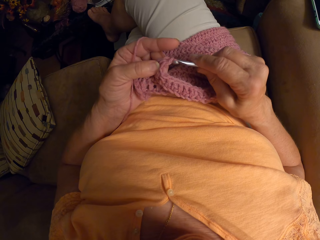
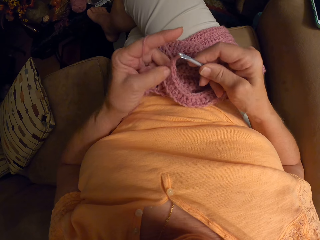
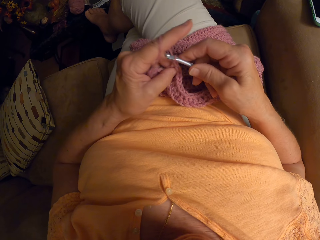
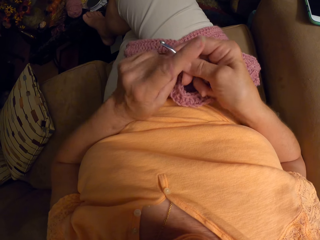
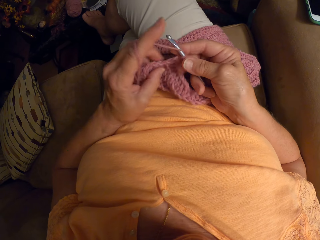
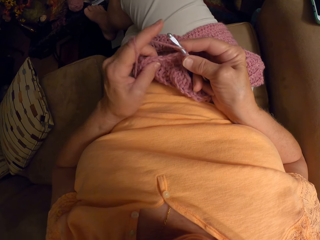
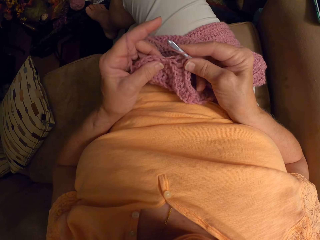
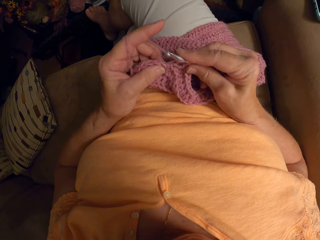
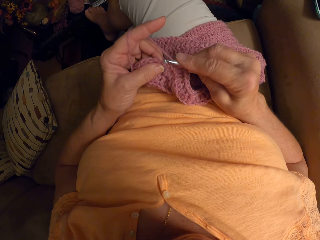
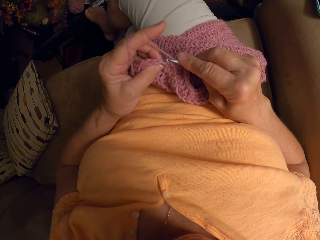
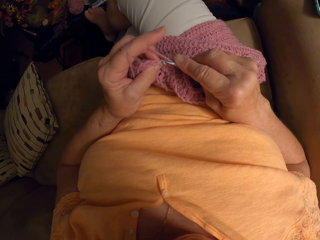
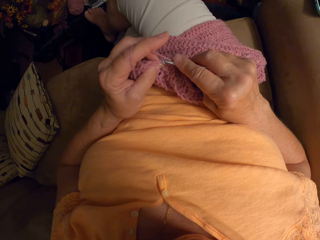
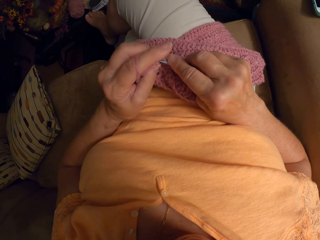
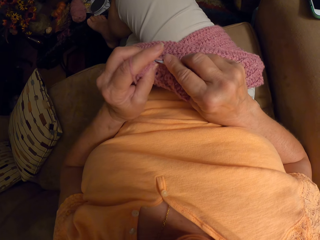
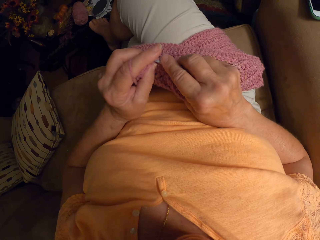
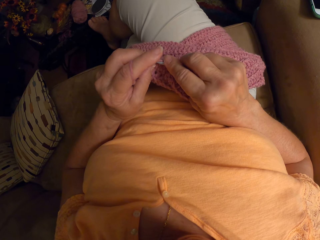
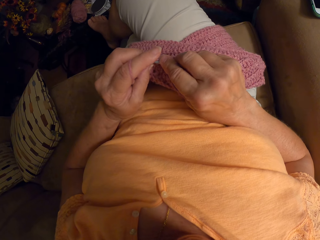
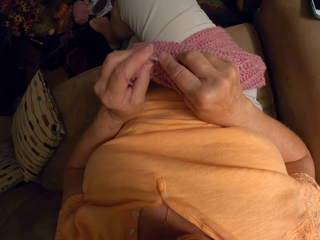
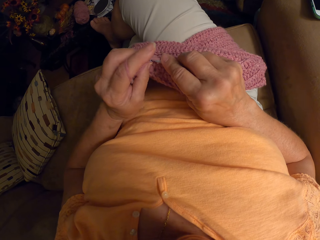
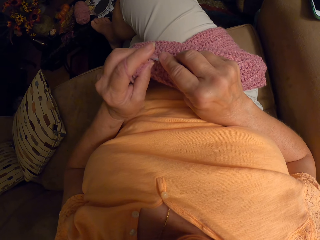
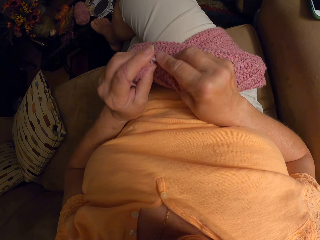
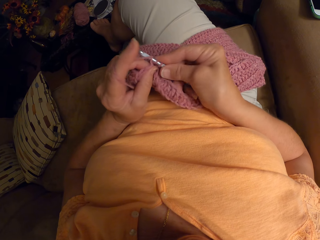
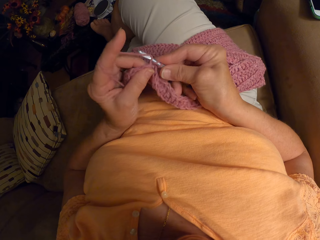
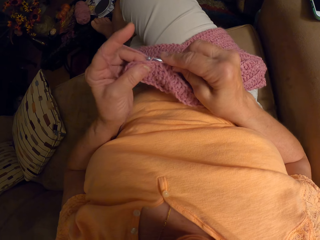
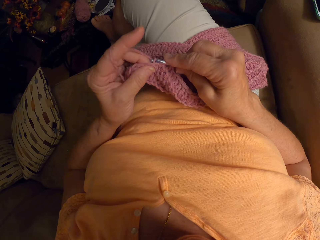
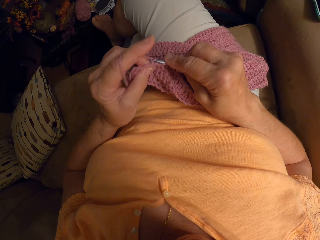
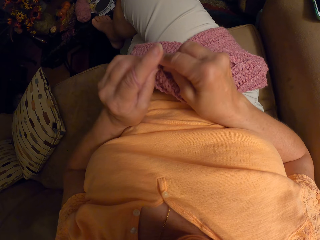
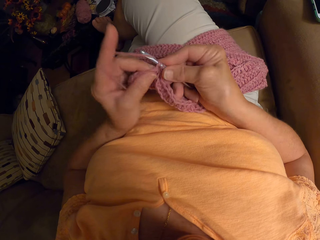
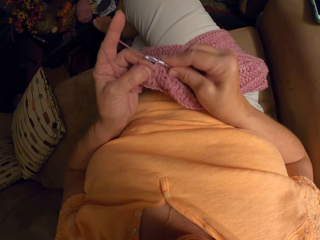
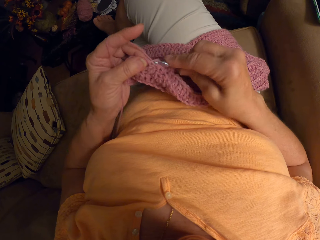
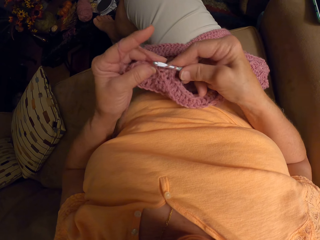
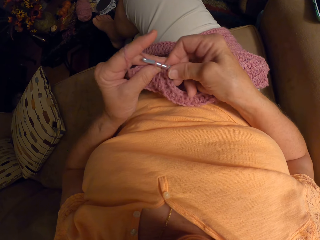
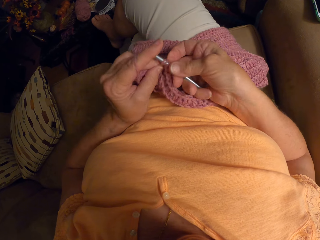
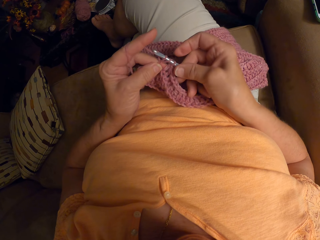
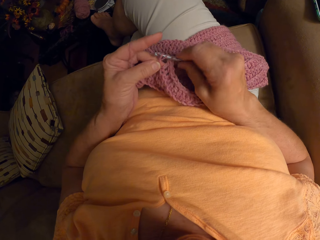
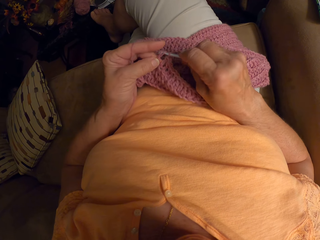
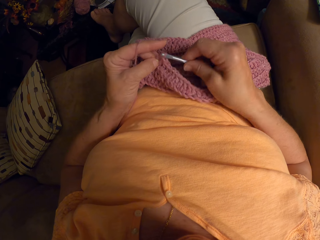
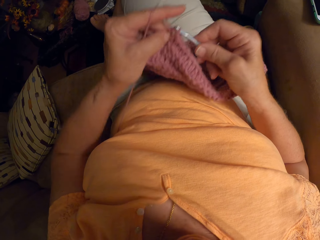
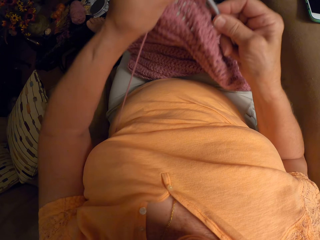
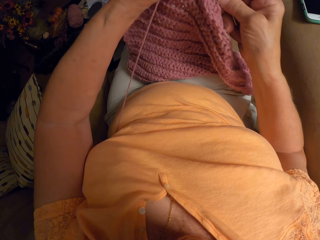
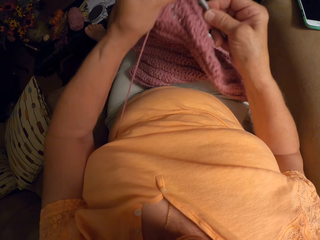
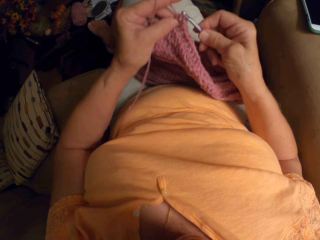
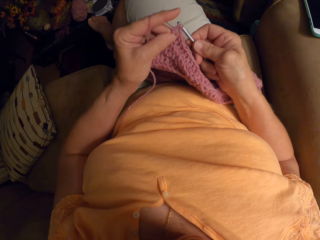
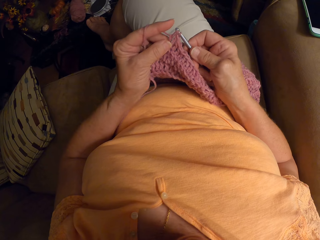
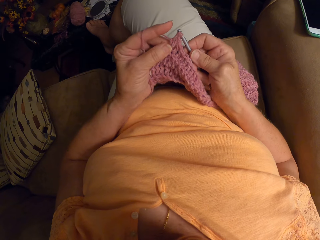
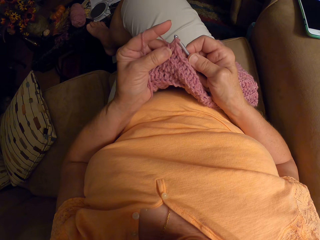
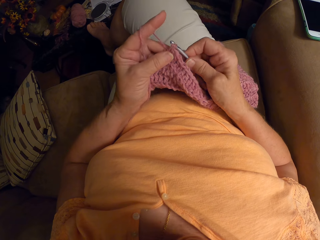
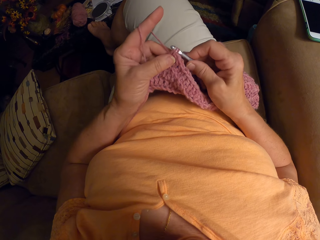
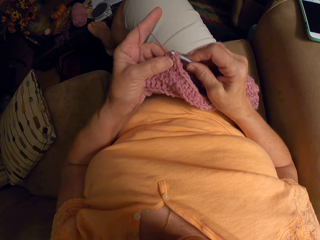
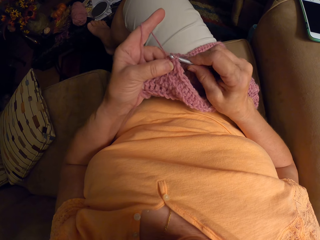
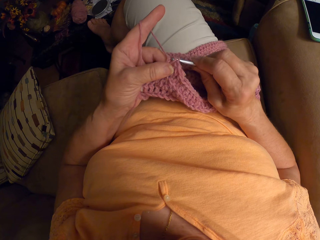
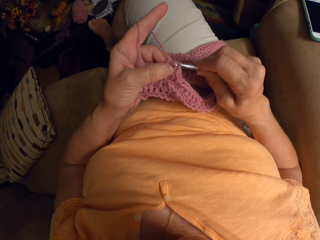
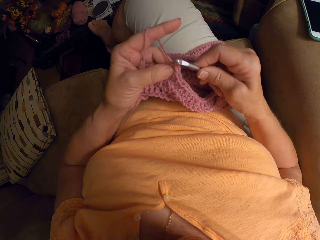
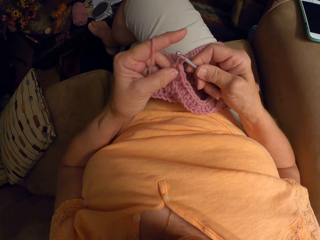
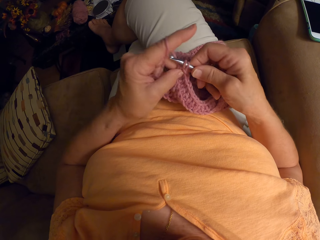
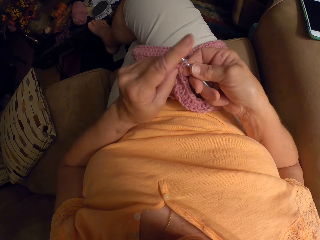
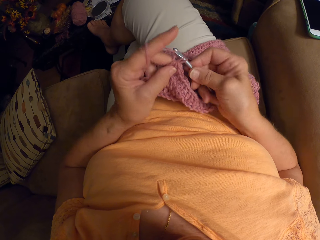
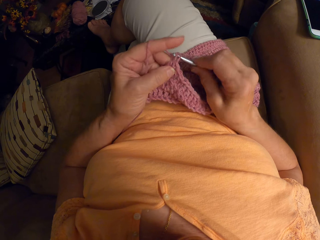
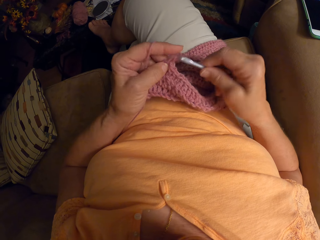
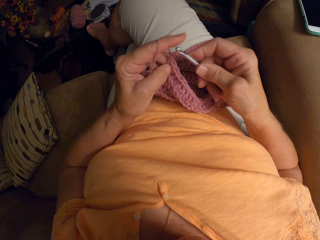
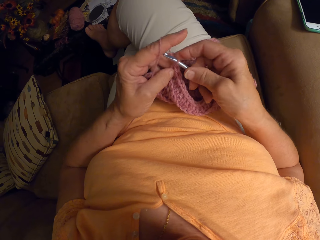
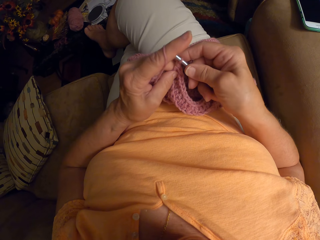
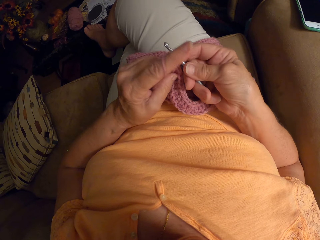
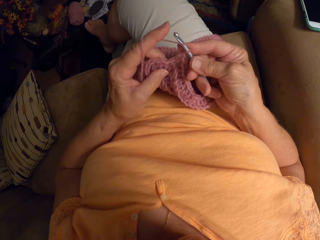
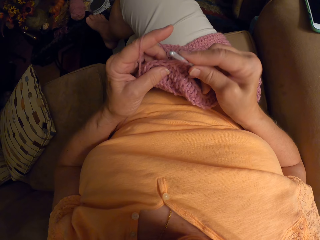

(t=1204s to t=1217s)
The camera wearer pulls the knitting yarn. She knits a garment using a metal knitting needle.

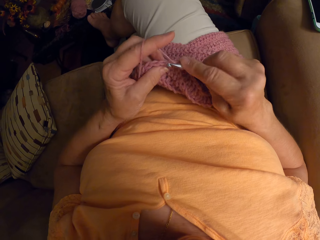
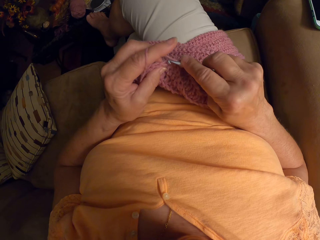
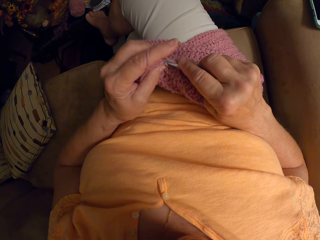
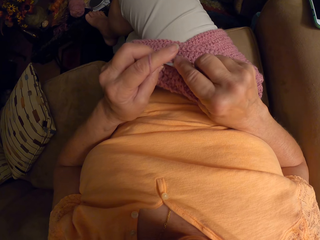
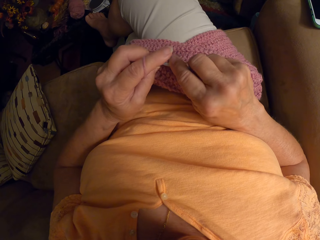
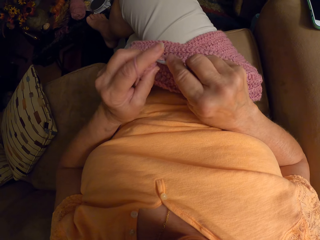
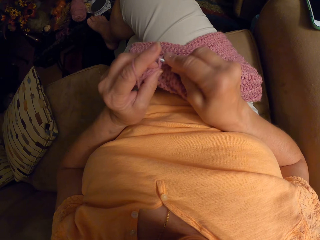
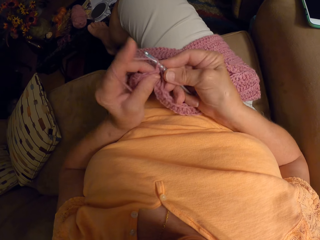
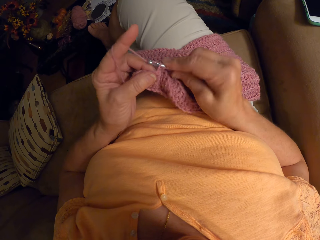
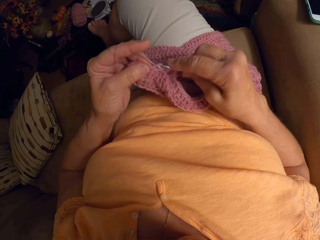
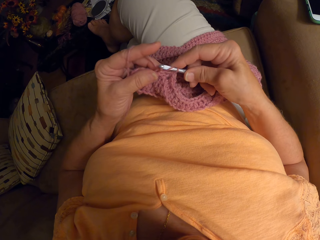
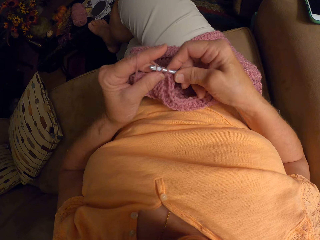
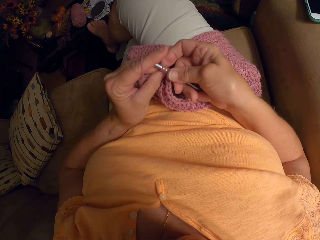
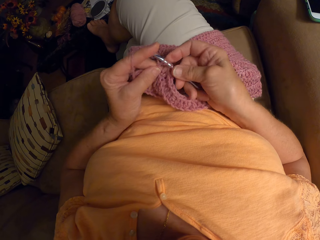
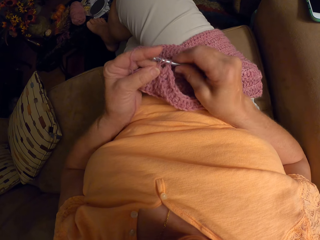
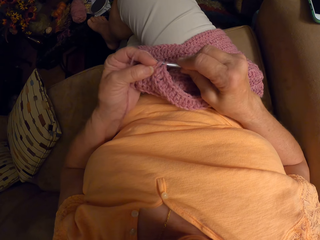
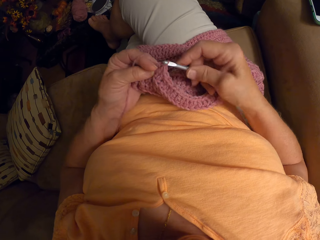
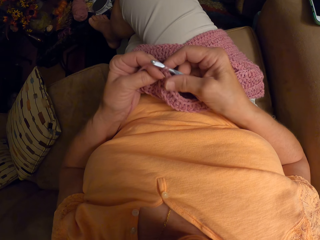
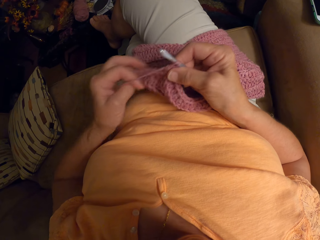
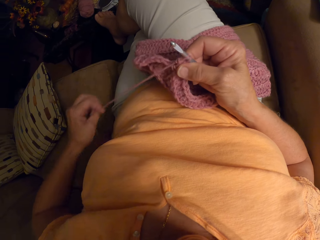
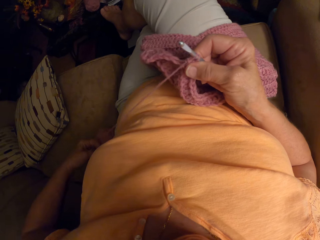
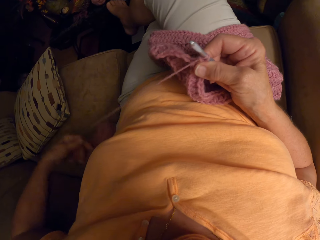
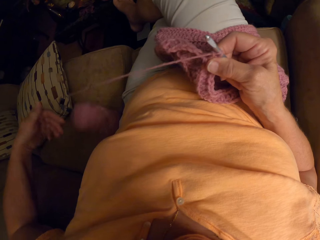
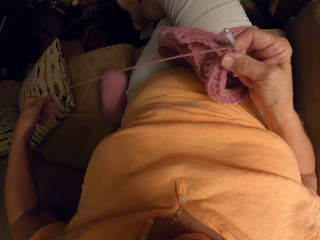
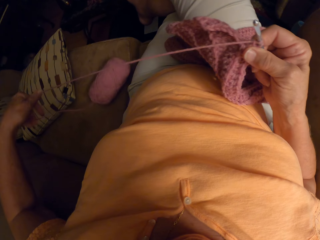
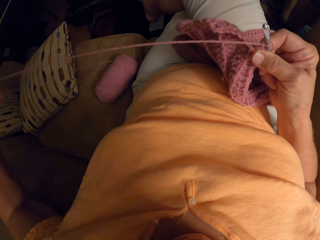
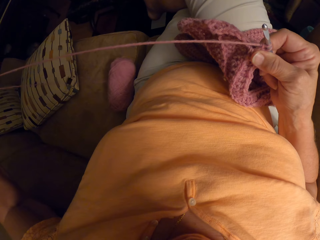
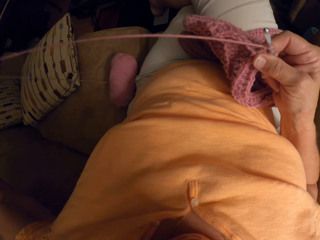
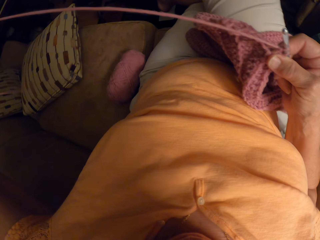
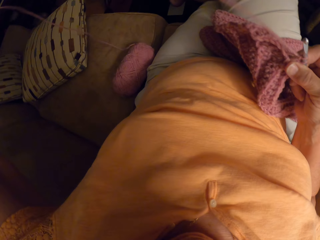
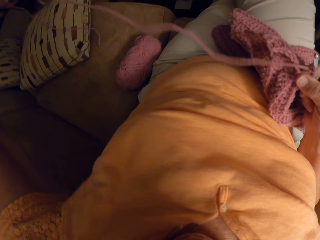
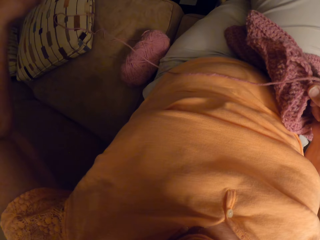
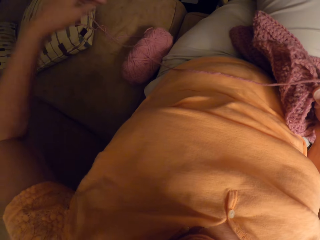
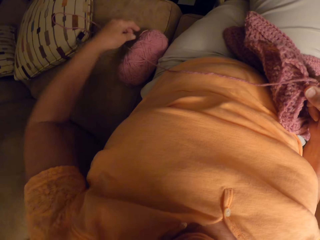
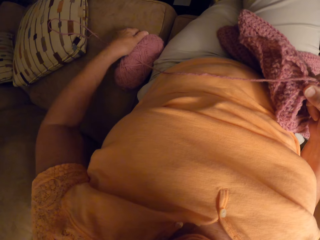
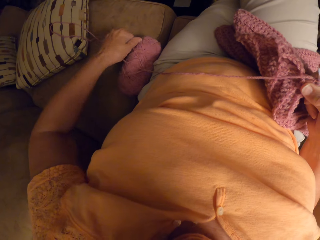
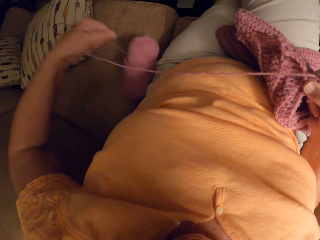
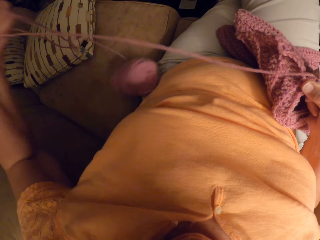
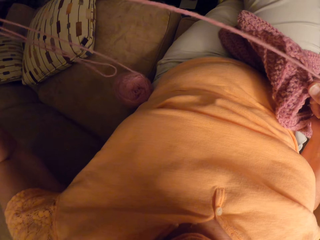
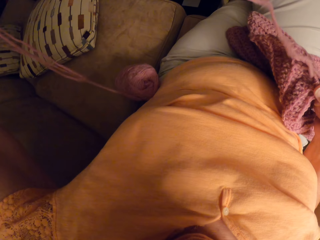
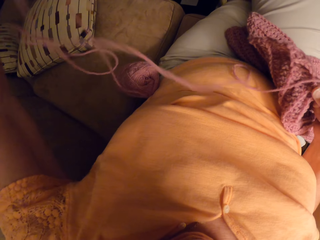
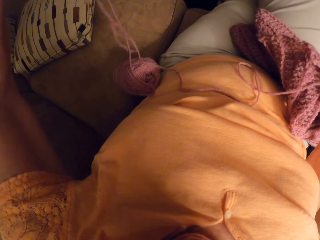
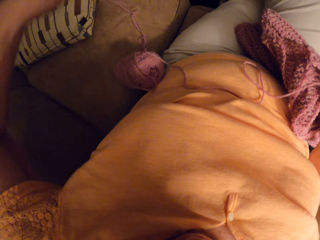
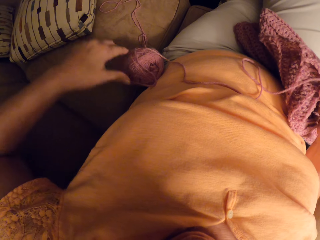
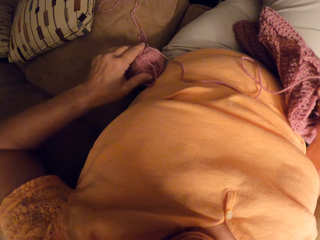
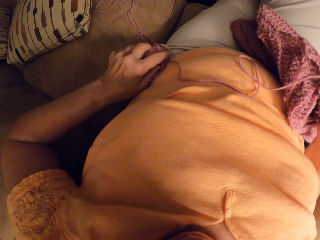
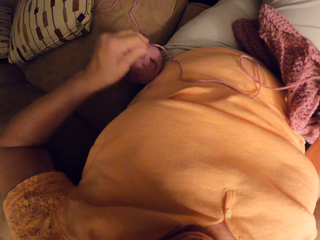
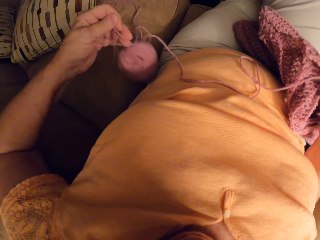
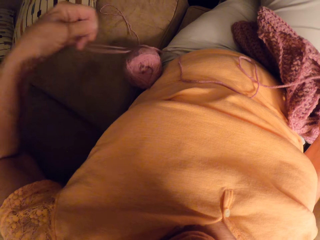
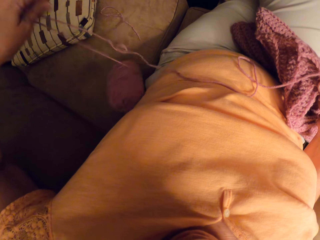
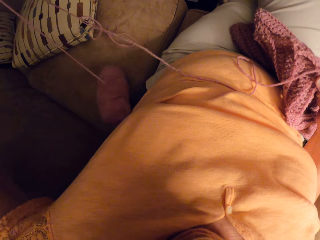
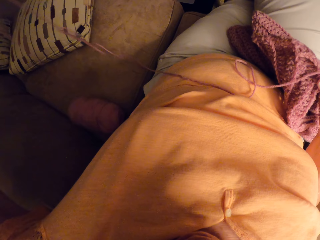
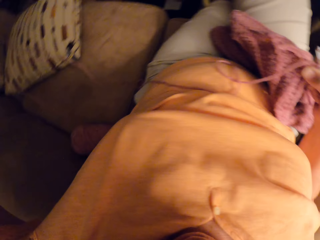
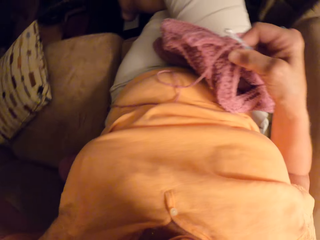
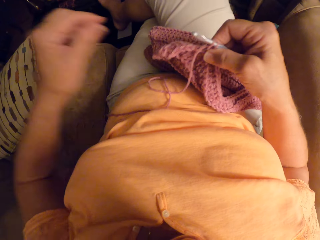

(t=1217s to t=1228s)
The camera wearer stretches the knitting yarn. She adjusts the yarn with her left hand.
